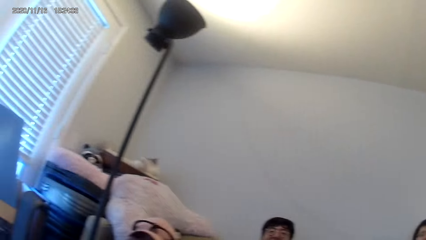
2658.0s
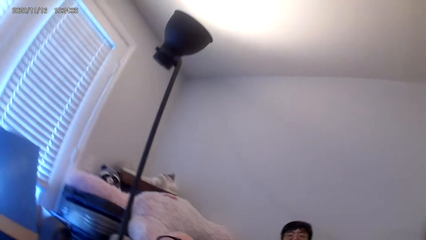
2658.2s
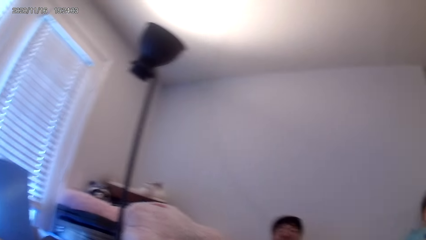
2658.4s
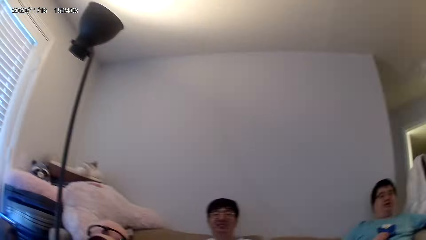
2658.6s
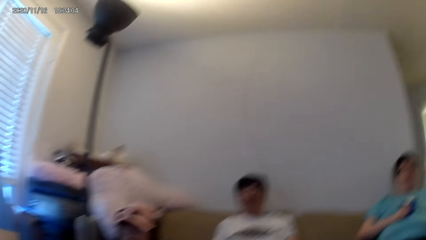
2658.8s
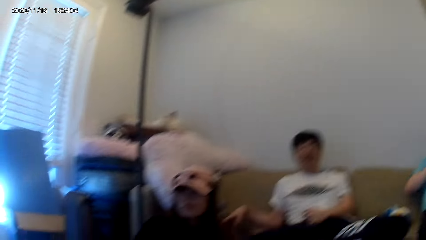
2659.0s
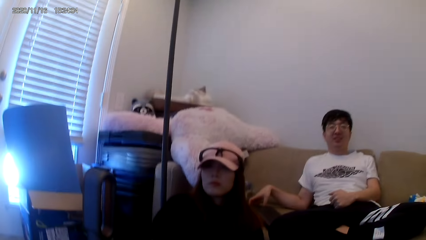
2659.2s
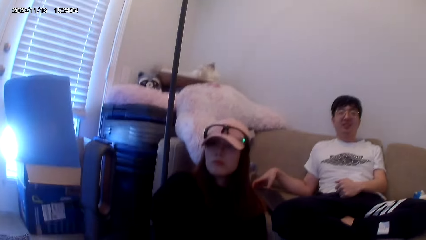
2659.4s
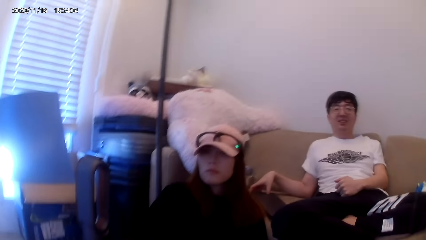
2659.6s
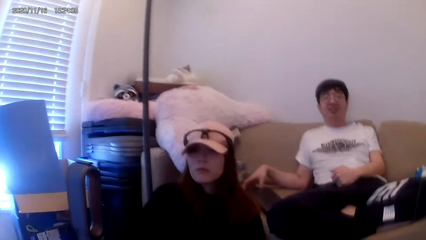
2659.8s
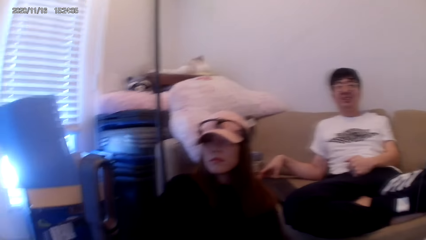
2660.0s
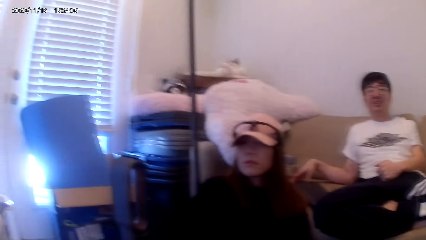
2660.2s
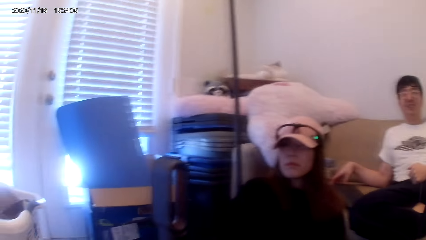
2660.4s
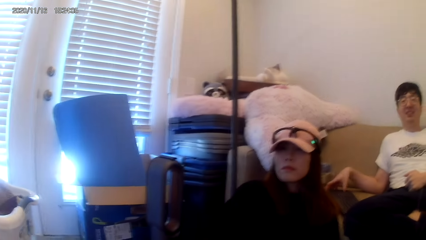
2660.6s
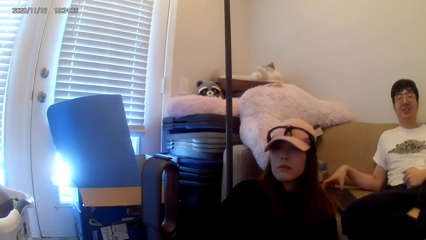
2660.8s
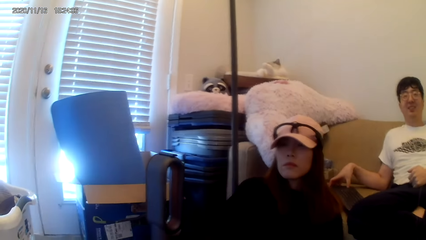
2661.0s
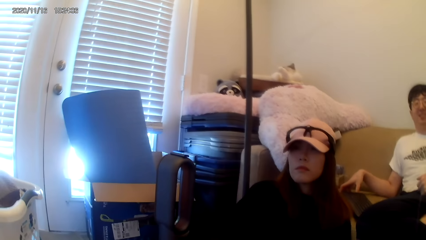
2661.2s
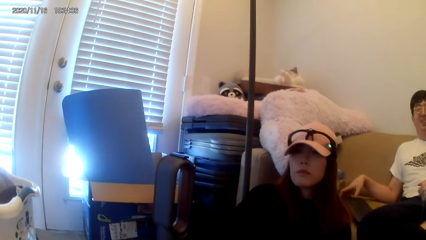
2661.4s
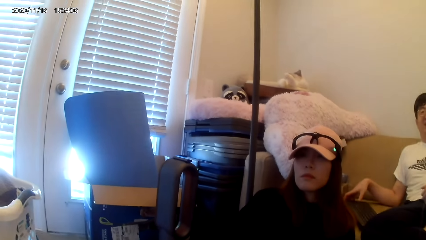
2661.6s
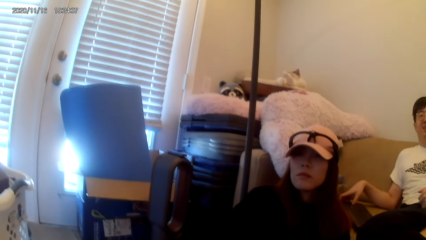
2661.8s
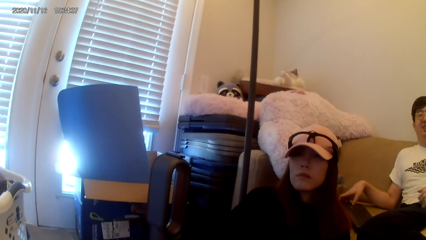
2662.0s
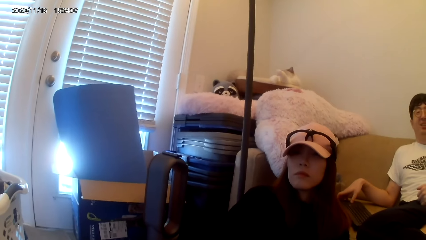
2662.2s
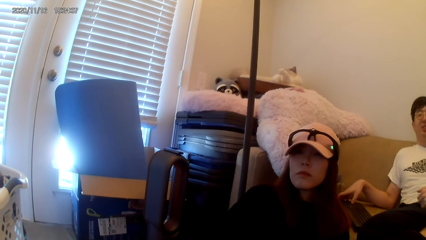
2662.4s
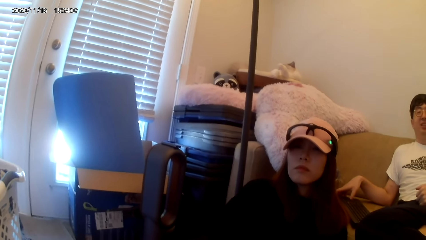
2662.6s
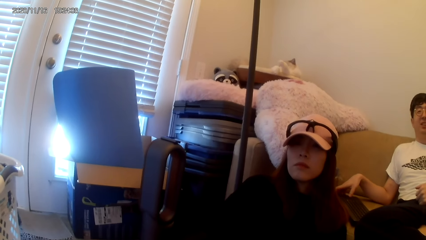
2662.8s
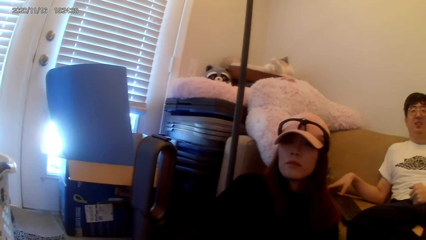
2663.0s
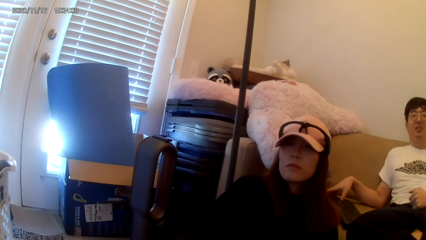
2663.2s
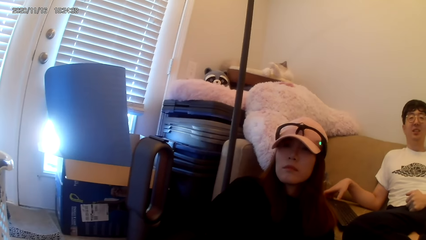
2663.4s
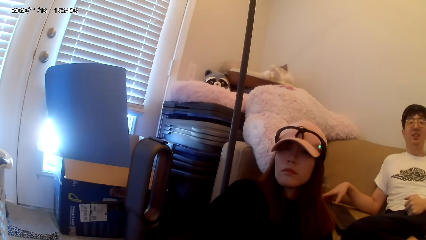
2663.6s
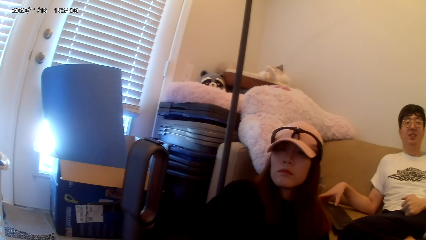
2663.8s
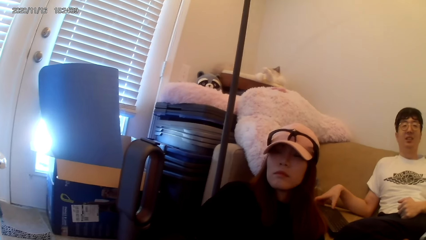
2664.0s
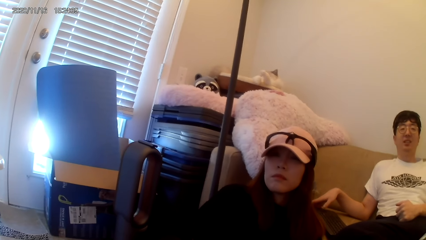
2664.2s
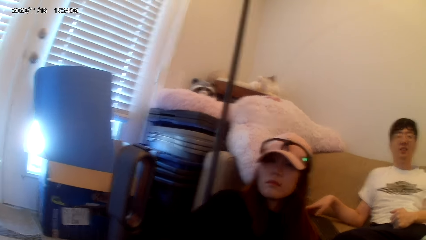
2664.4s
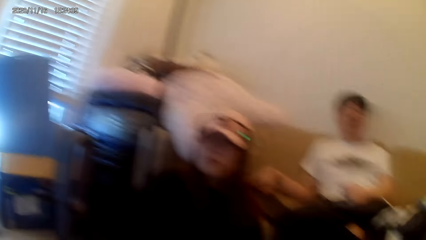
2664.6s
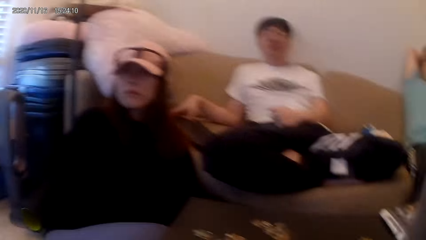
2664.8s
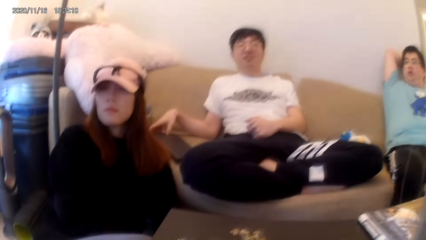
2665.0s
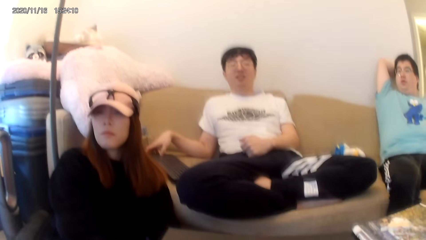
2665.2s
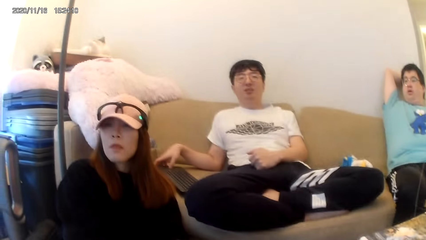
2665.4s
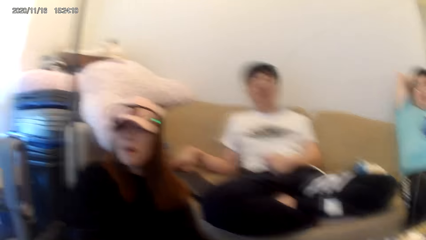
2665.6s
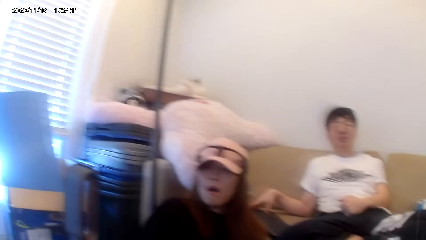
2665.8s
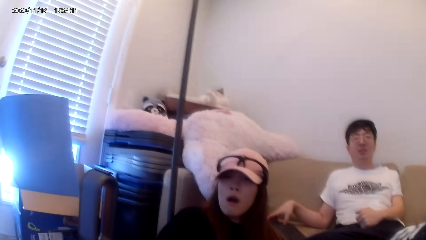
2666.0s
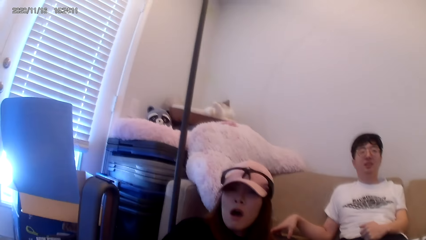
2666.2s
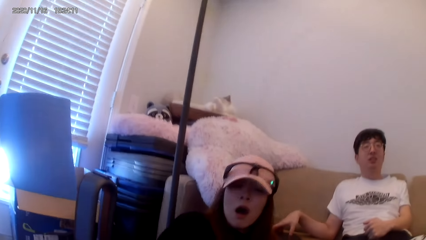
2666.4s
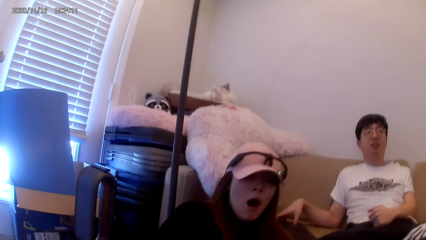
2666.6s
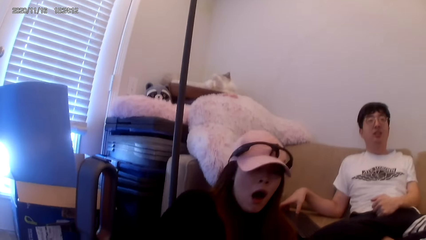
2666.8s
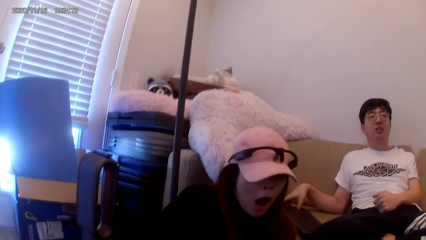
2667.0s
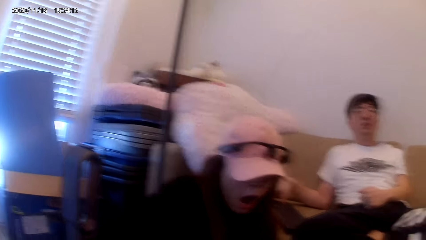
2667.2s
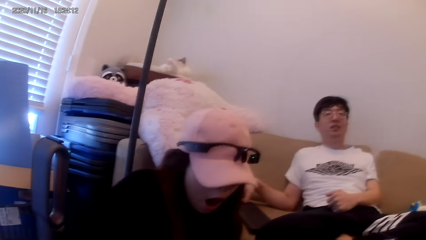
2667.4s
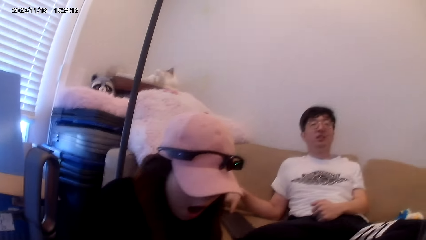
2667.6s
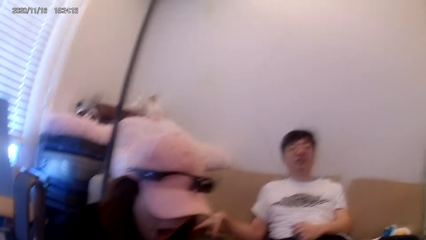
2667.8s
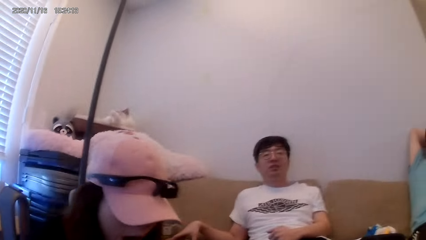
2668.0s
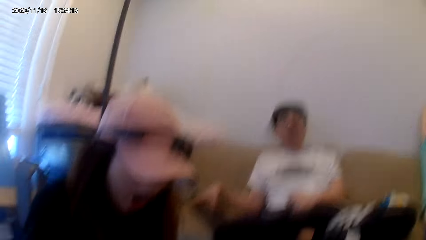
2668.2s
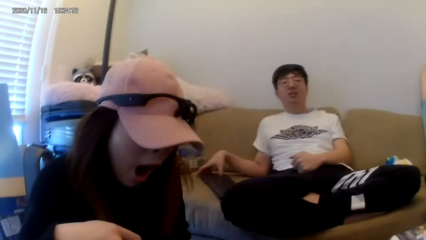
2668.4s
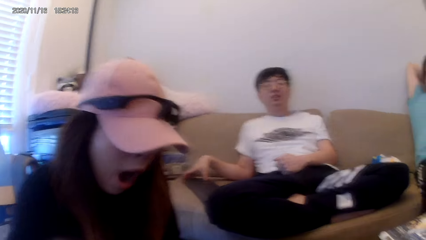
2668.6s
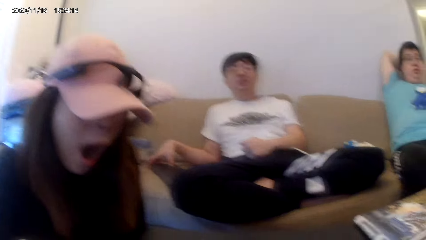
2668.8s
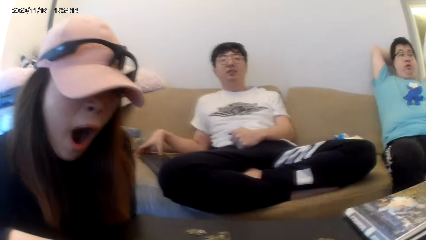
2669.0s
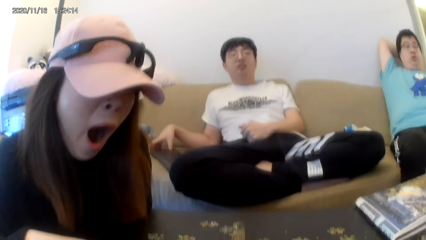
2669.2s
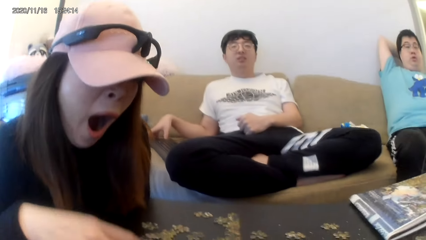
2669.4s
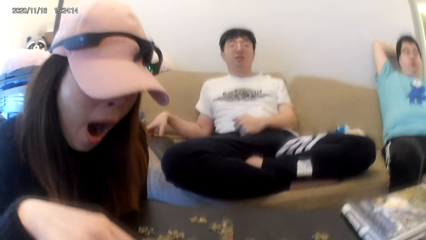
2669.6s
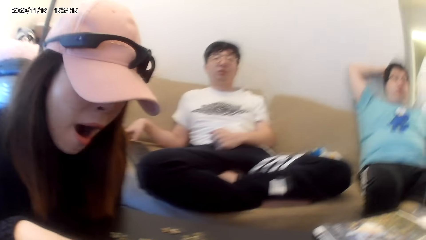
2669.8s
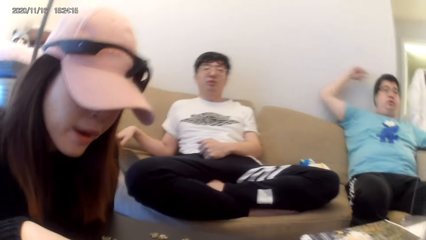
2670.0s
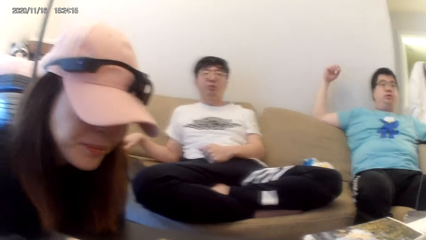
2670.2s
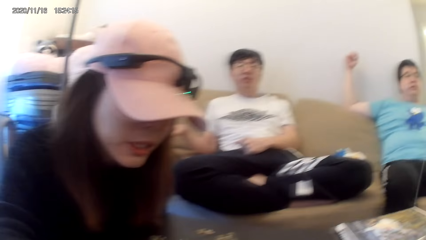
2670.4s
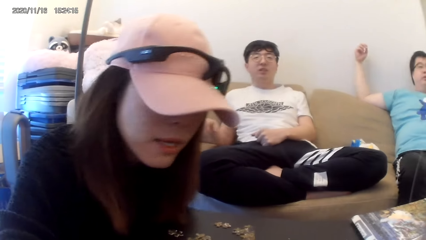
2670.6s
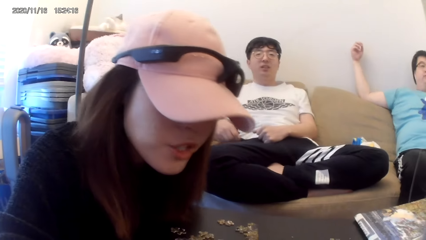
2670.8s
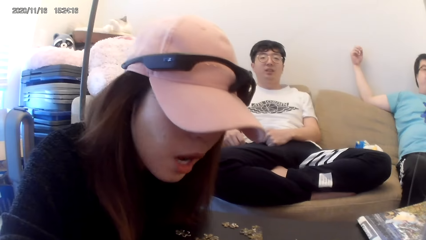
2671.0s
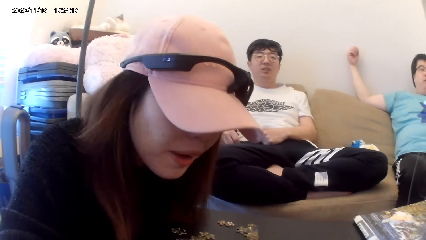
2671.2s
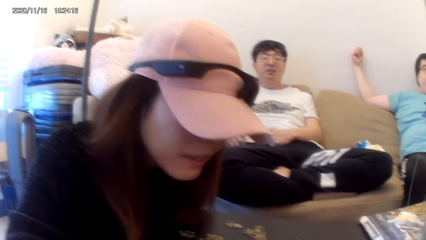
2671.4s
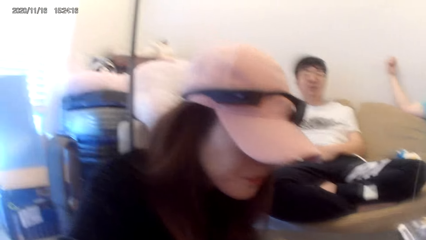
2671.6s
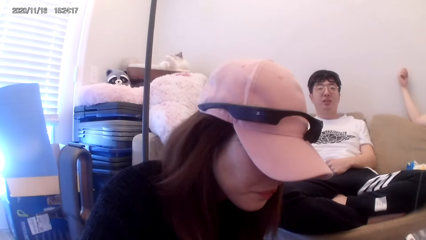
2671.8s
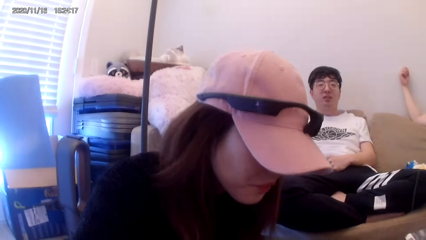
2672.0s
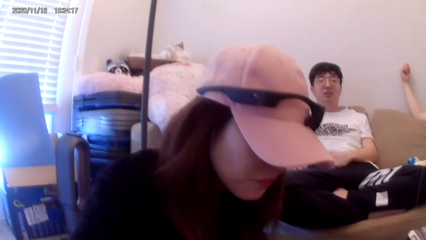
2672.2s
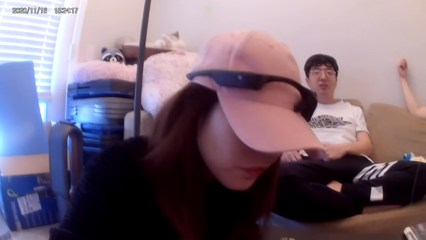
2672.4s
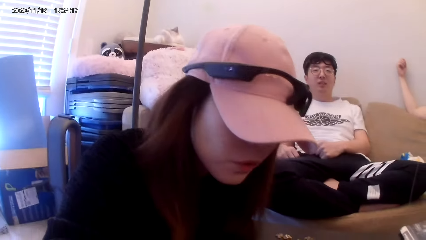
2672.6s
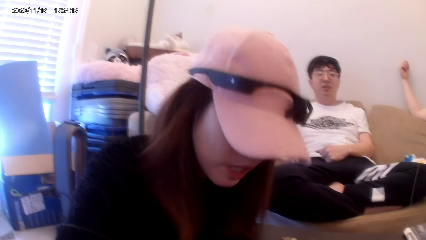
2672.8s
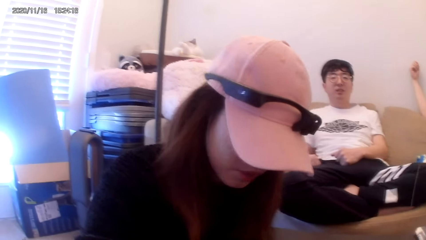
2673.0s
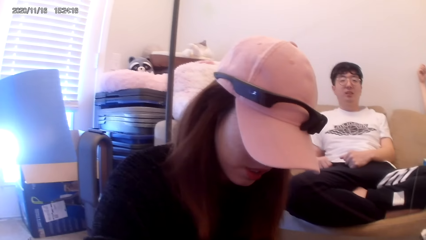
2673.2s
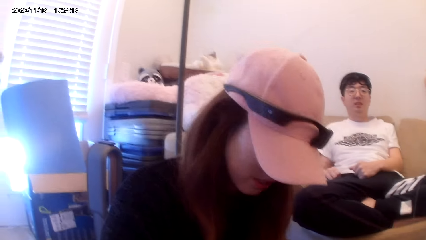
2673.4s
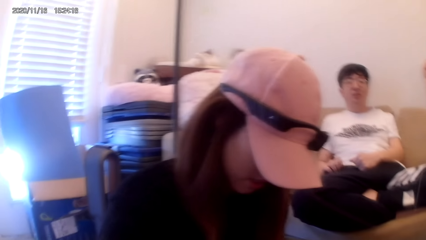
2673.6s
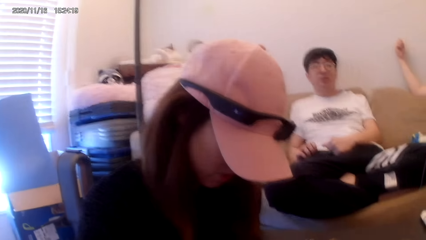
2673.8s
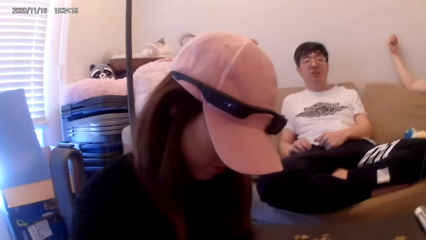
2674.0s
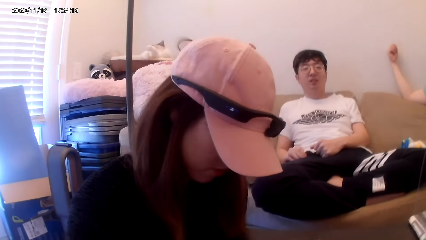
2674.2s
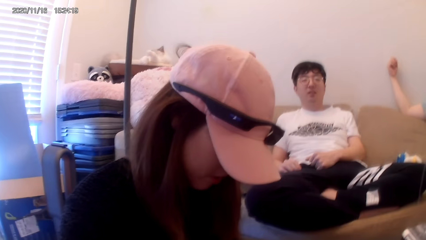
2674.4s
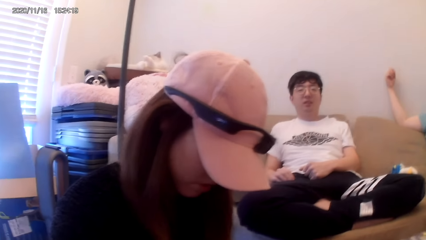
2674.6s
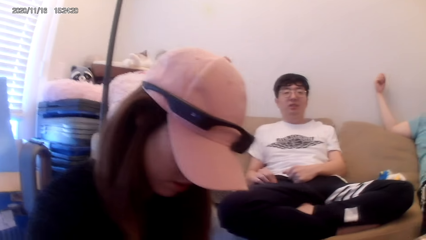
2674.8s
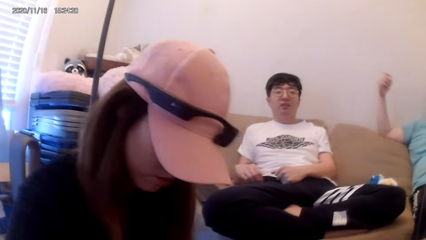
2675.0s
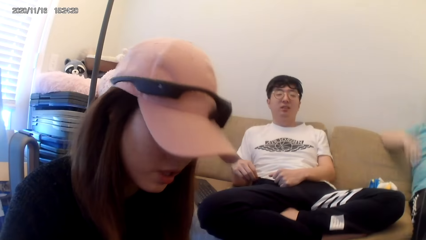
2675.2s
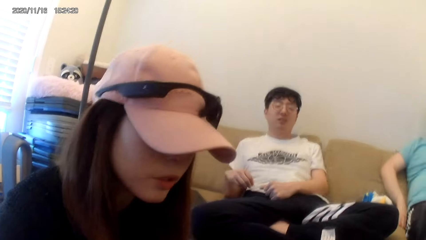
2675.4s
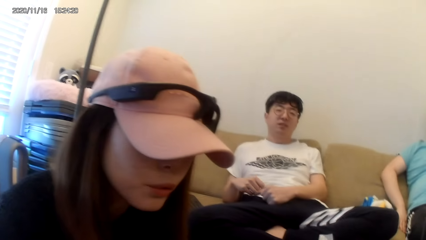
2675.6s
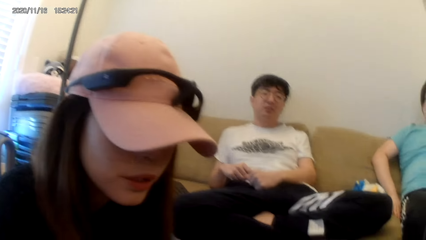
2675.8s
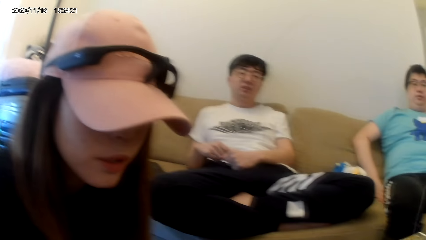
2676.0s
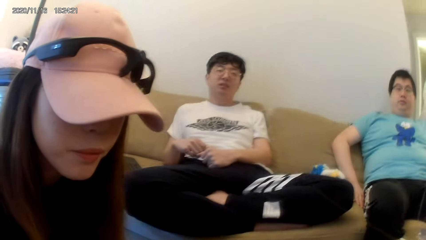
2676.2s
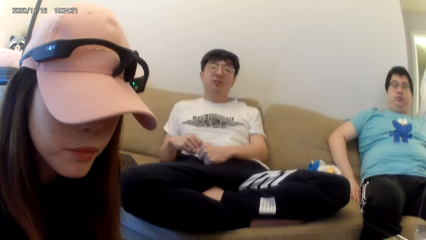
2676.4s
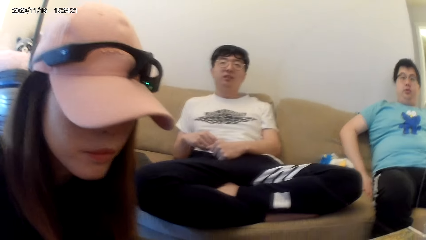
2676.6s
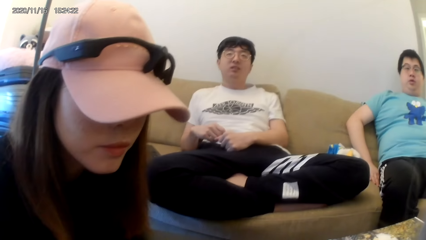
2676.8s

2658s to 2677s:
A woman arranges the puzzles.
